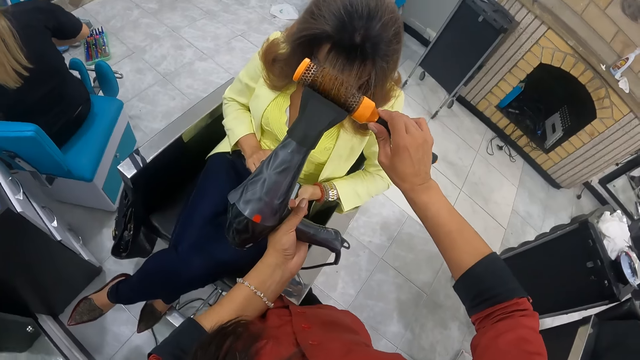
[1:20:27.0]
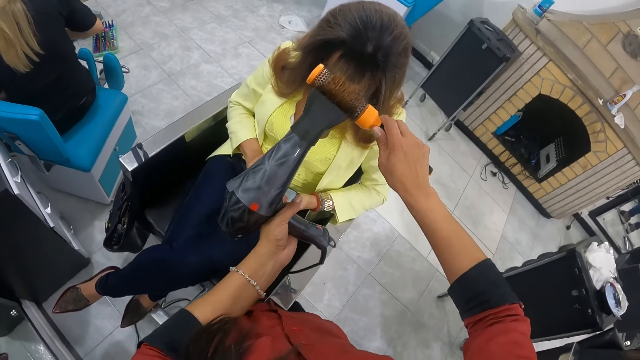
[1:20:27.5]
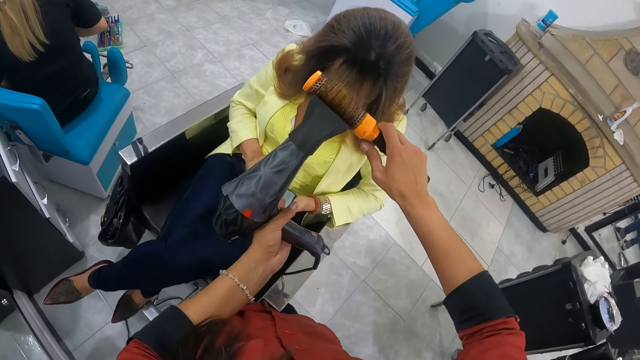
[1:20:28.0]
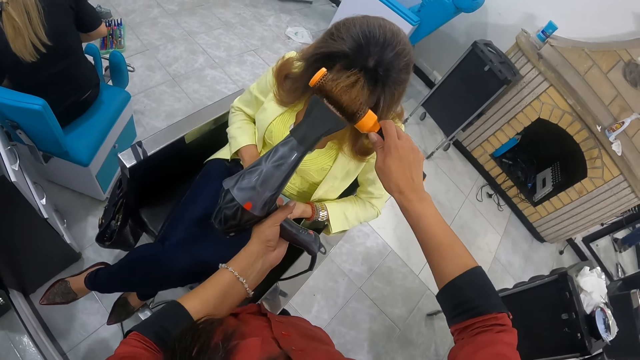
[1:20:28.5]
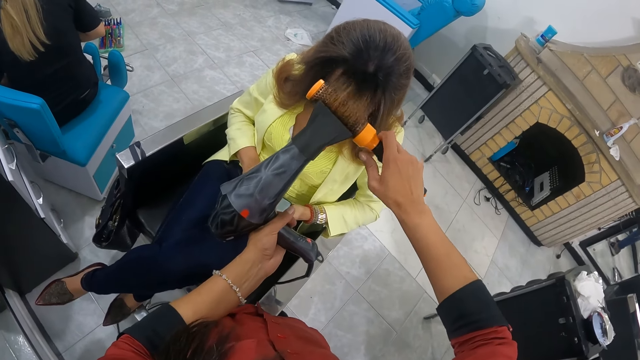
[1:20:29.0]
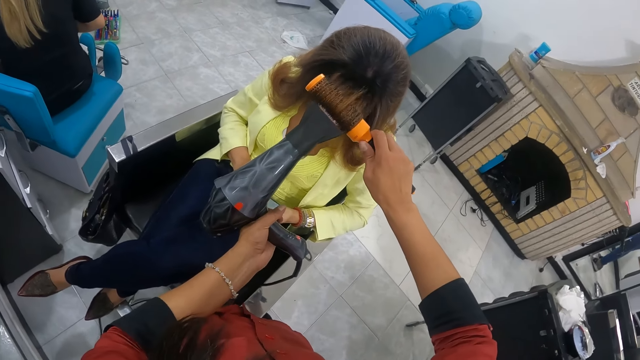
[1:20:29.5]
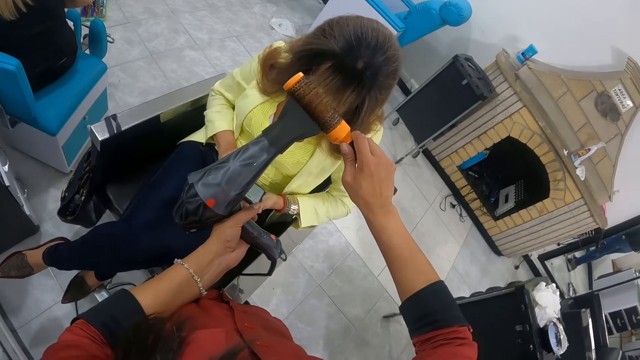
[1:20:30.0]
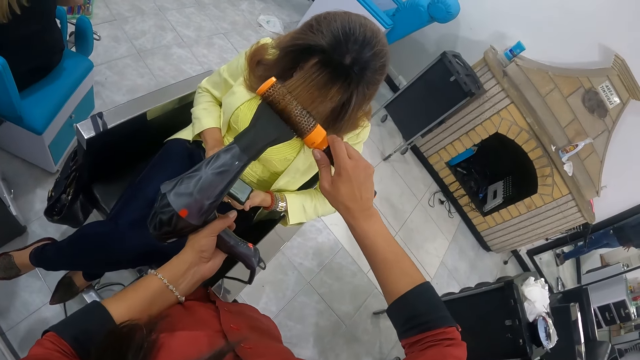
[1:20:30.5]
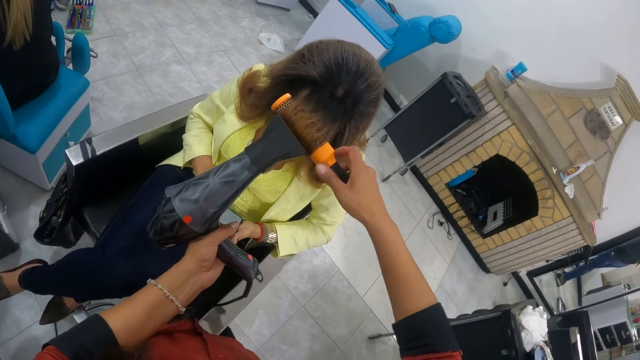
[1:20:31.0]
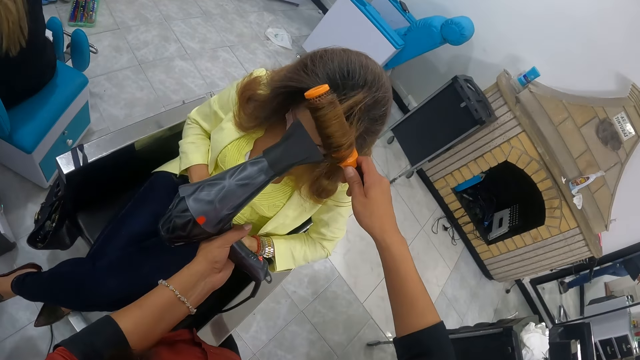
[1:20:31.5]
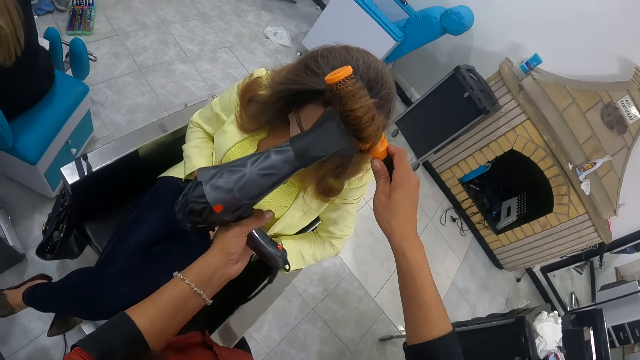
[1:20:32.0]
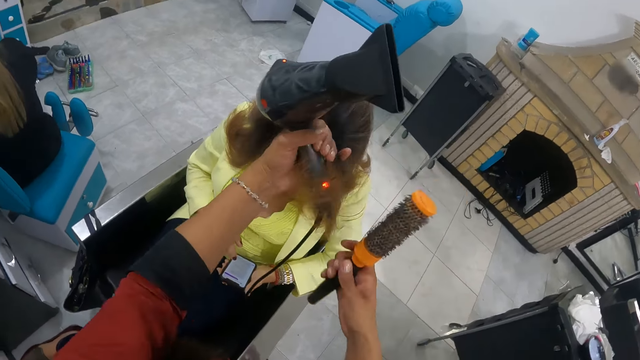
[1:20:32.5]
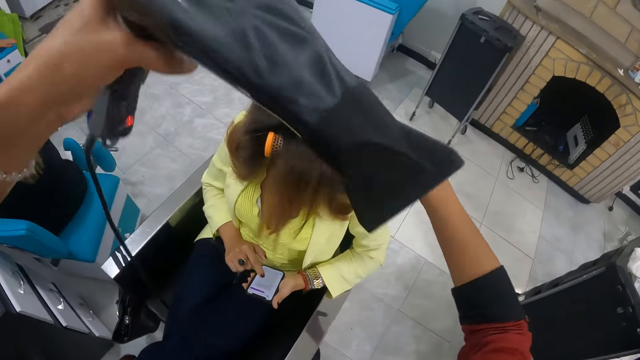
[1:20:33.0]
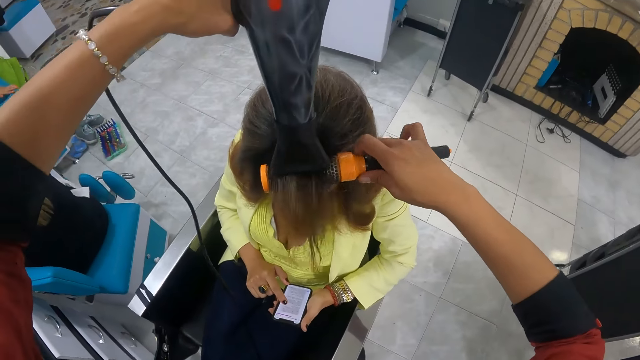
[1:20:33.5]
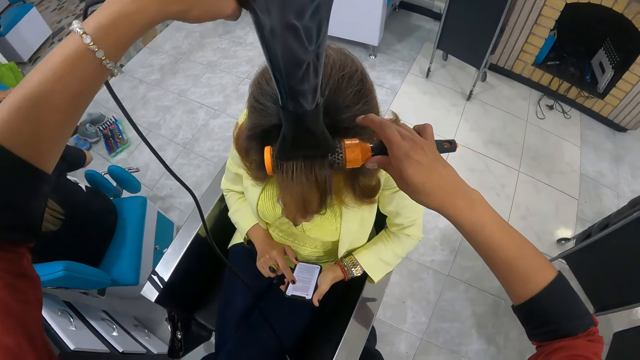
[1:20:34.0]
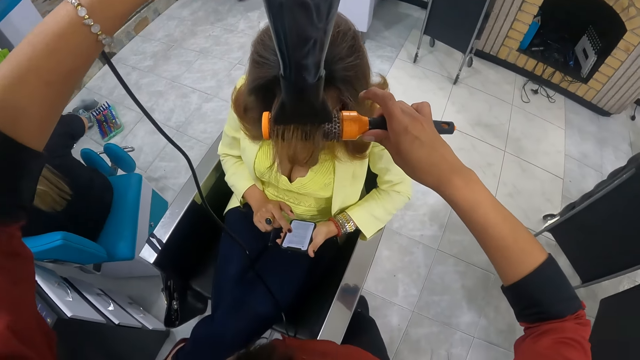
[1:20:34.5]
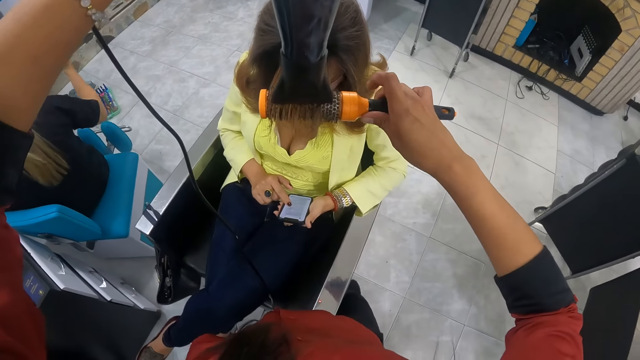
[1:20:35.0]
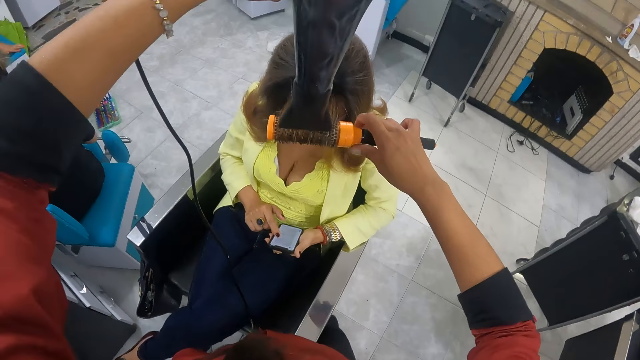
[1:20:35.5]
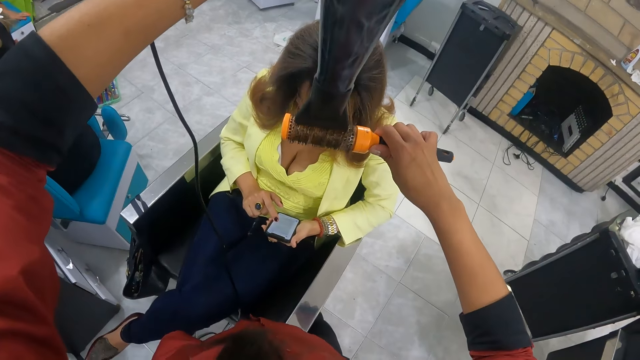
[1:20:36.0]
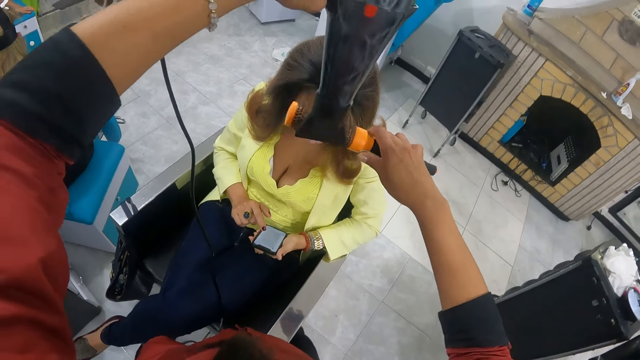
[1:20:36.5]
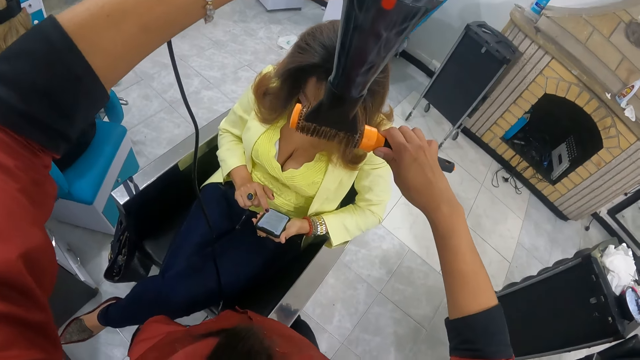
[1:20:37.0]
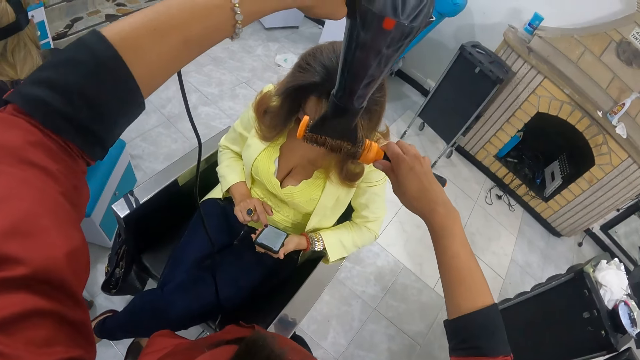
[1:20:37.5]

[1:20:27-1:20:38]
The camera wearer rolls the hair dryer brush with her right hand. She holds the woman's hair with her left hand. She brushes the woman's hair with the hair dryer brush in her right hand. She dries the woman's hair with the hair dryer in her left hand. She rolls the hair dryer brush with her right hand.

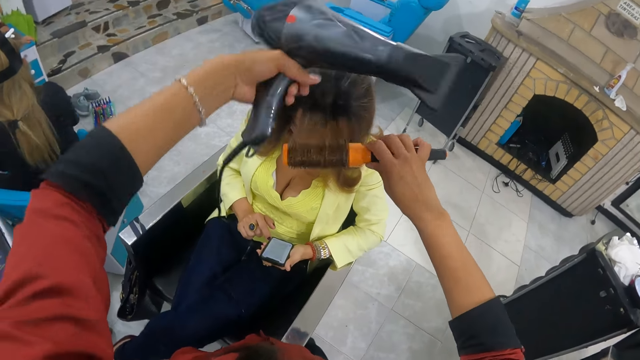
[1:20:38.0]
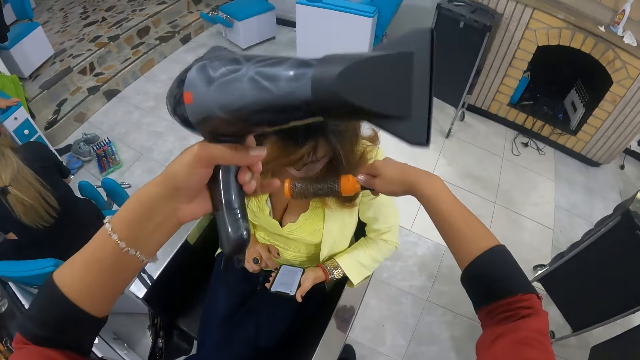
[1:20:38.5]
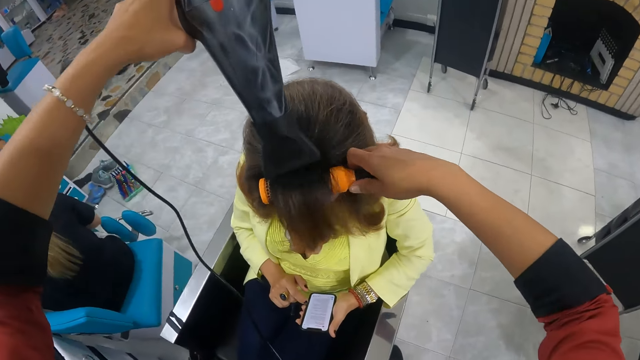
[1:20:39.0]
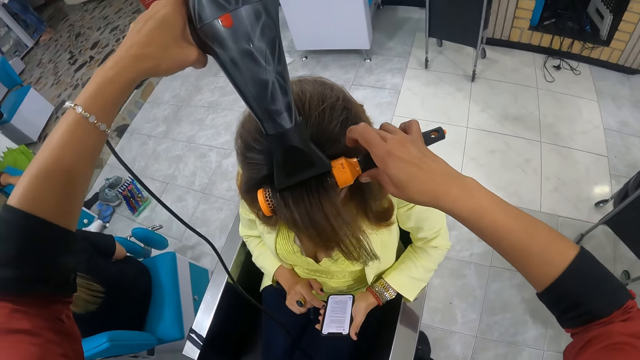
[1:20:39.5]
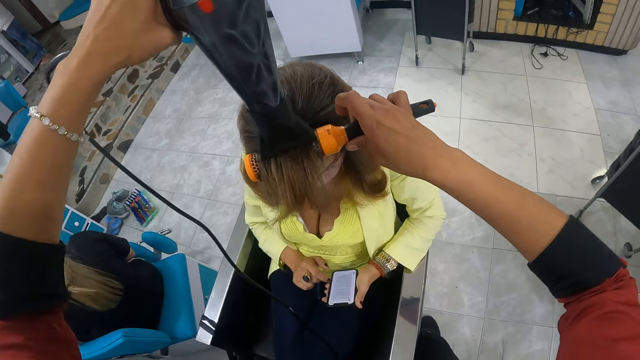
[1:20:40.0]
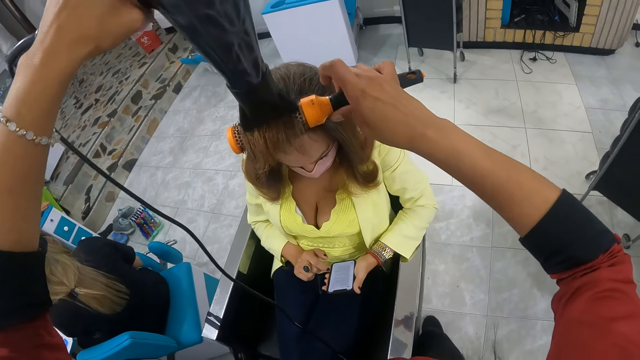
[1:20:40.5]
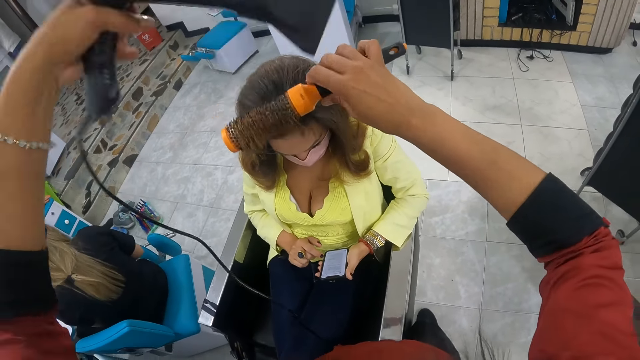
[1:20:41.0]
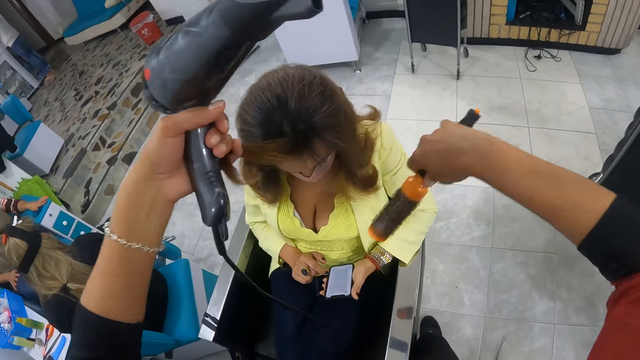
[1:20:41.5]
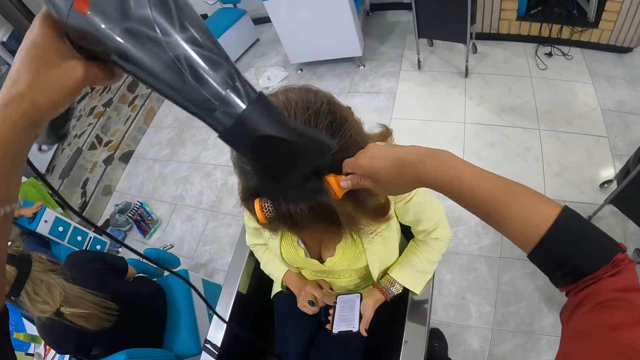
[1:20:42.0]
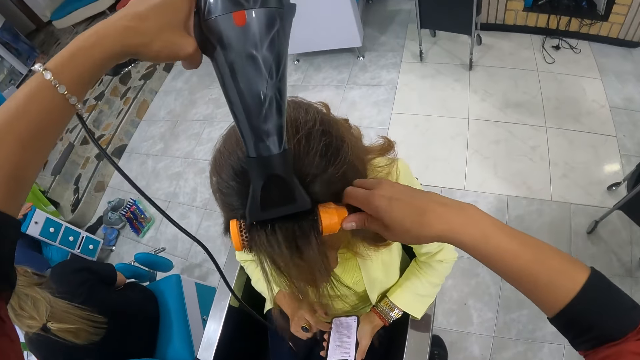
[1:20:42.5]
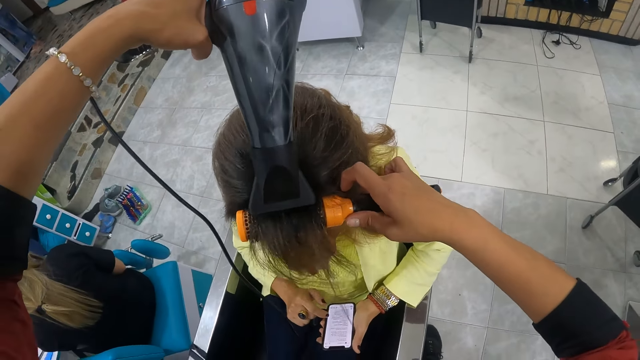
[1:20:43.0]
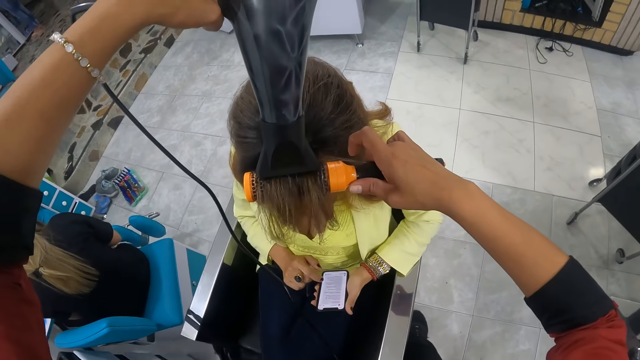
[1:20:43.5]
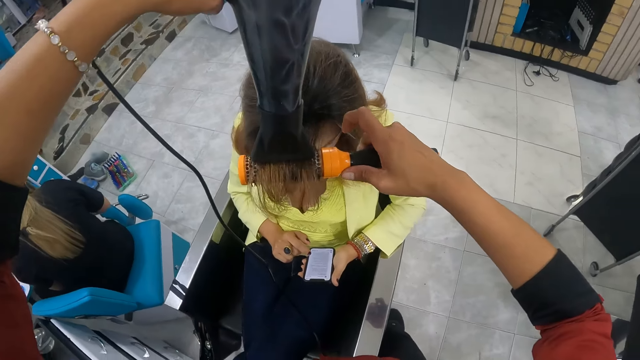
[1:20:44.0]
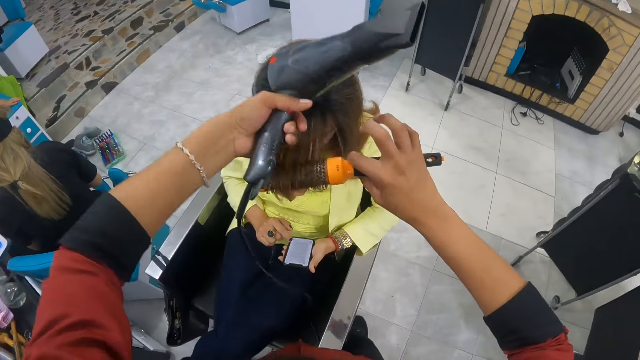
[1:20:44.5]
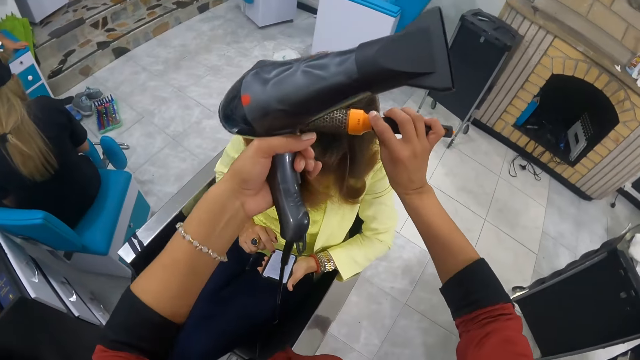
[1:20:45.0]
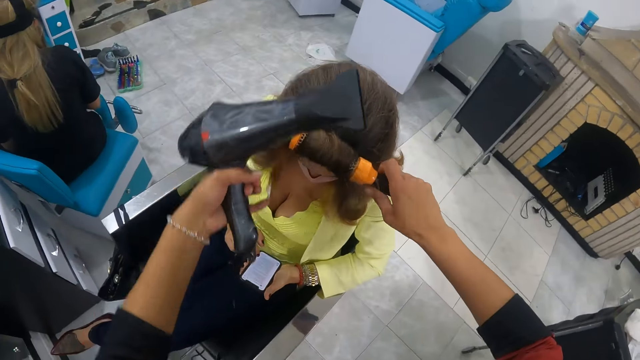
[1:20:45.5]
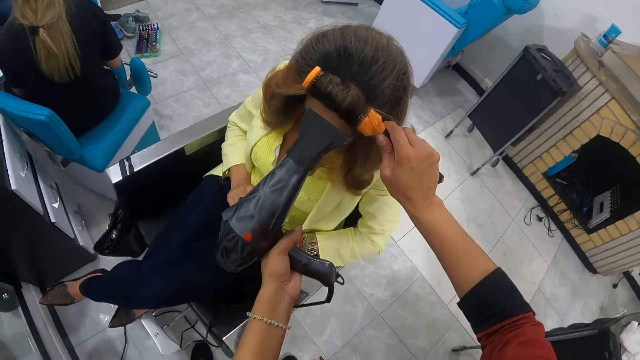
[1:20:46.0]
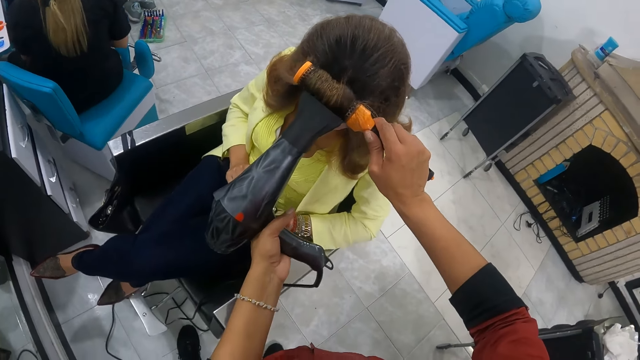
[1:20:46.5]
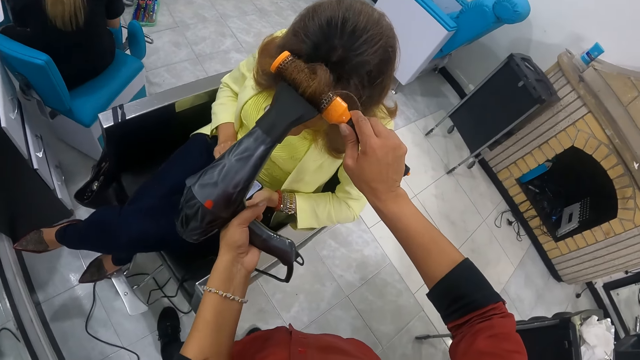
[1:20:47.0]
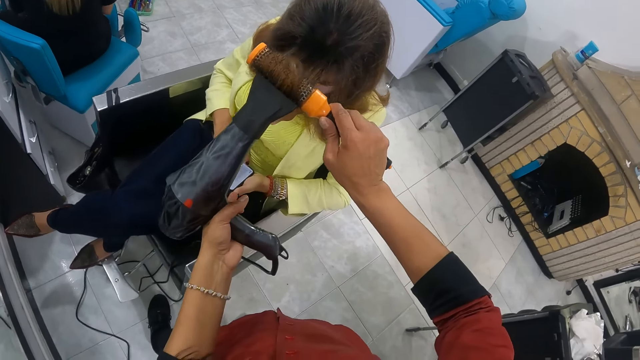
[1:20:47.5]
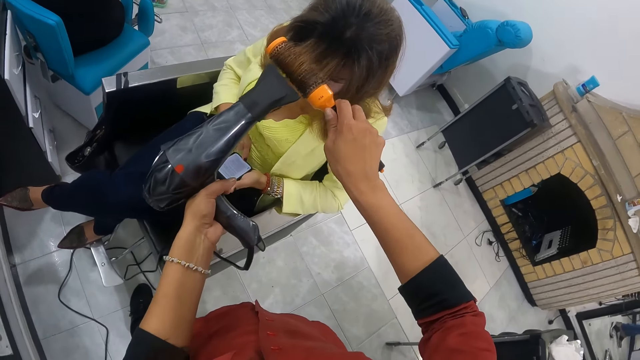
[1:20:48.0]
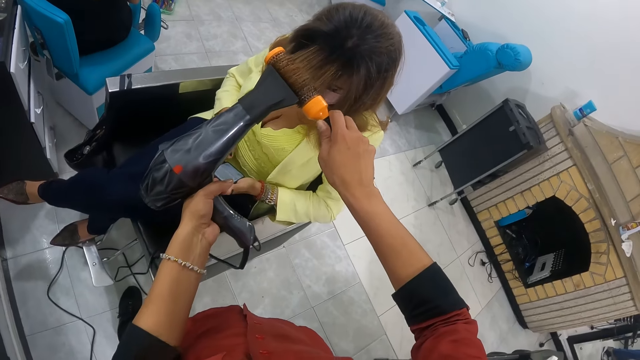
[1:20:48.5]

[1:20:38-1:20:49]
The camera wearer holds the woman's hair with her left hand. She brushes the woman's hair with the hair dryer brush in her right hand. She dries the woman's hair with the hair dryer in her left hand. She holds the woman's hair with her left hand. She brushes the woman's hair with the hair dryer brush in her right hand. She dries the woman's hair with the hair dryer in her left hand. She holds the woman's hair with her left hand. She brushes the woman's hair with the hair dryer brush in her right hand. She dries the woman's hair with the hair dryer in her left hand. She rolls the hair dryer brush with her right hand.
